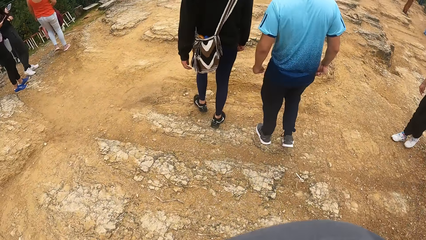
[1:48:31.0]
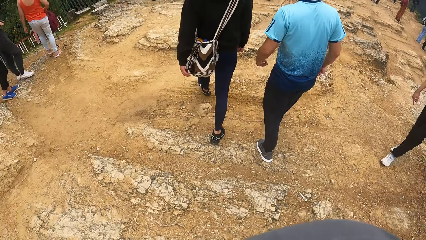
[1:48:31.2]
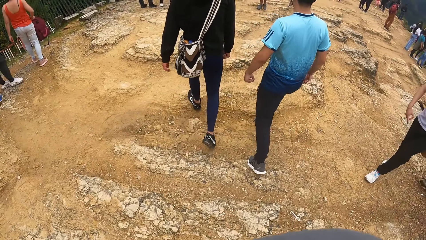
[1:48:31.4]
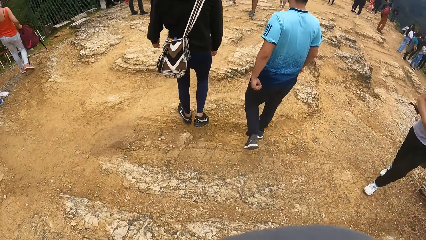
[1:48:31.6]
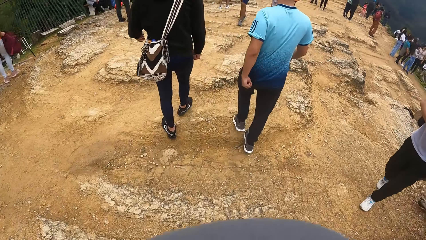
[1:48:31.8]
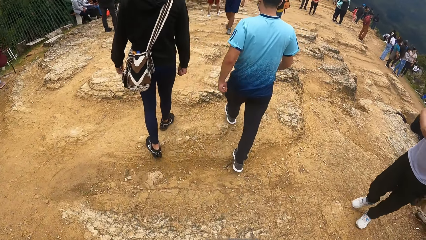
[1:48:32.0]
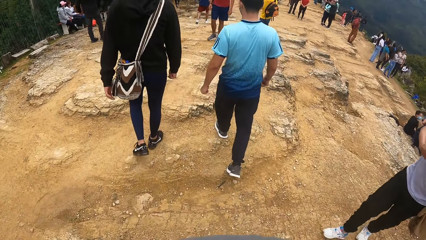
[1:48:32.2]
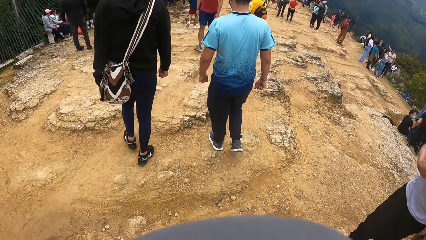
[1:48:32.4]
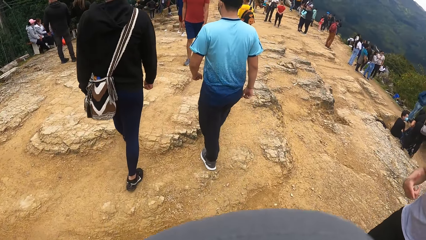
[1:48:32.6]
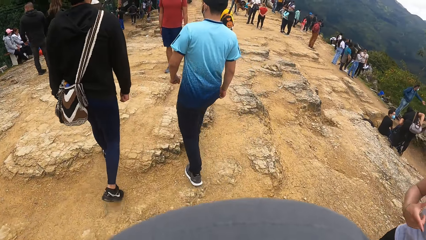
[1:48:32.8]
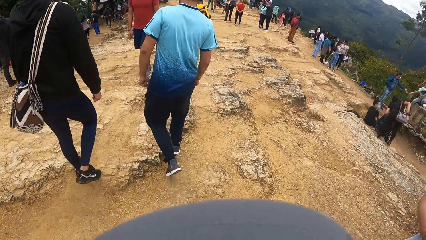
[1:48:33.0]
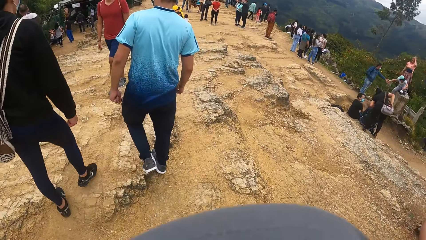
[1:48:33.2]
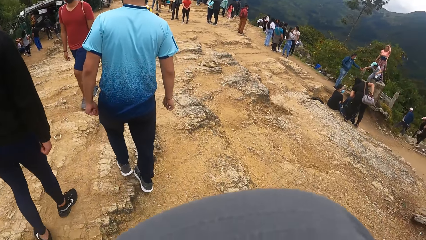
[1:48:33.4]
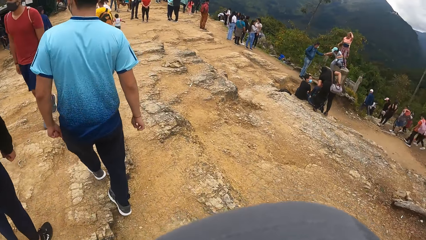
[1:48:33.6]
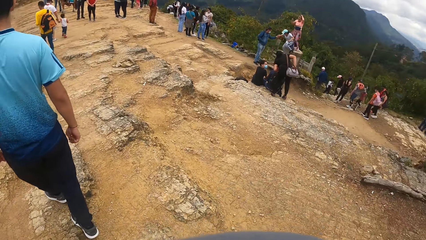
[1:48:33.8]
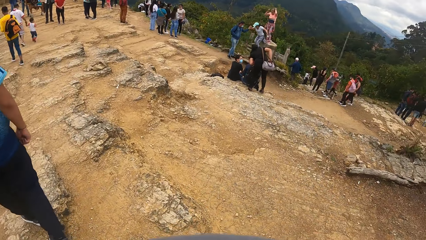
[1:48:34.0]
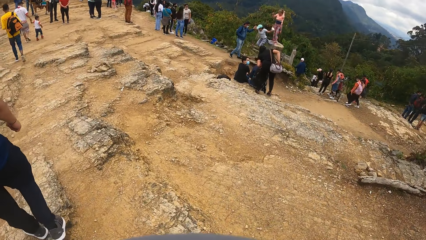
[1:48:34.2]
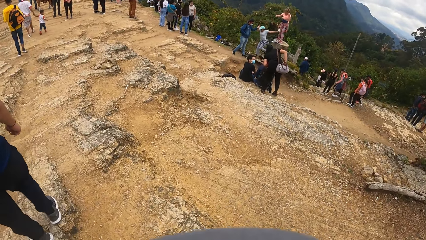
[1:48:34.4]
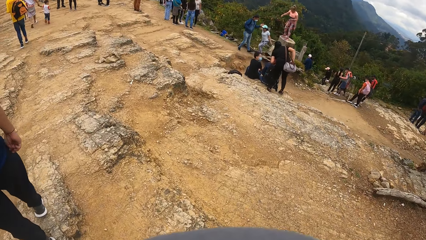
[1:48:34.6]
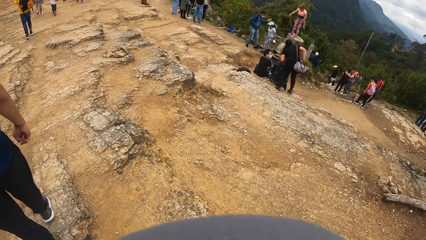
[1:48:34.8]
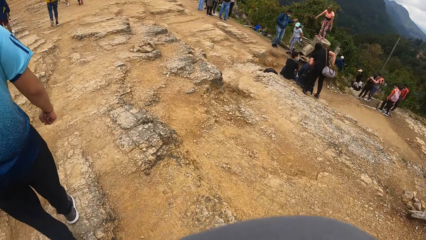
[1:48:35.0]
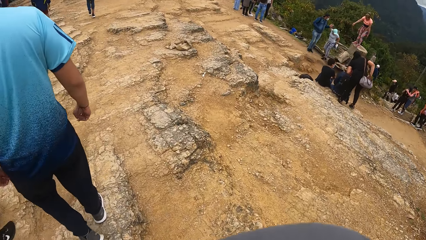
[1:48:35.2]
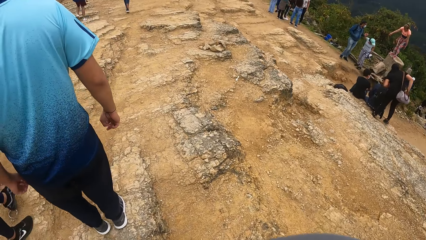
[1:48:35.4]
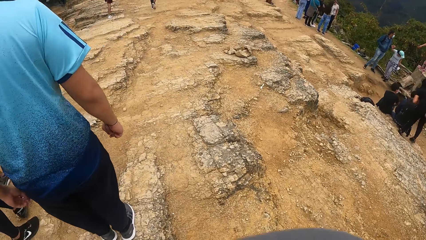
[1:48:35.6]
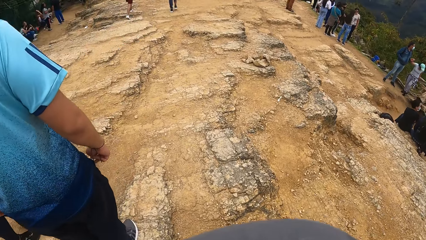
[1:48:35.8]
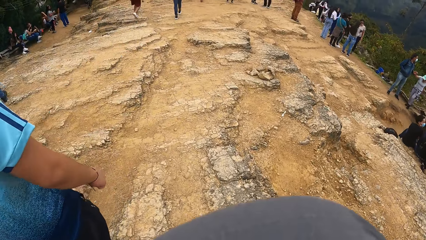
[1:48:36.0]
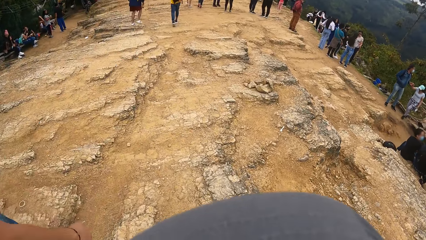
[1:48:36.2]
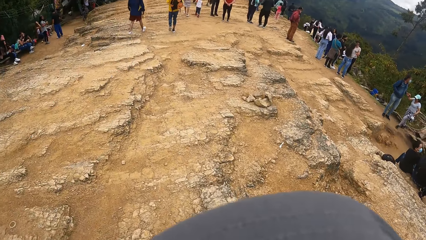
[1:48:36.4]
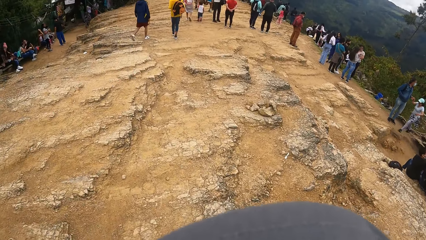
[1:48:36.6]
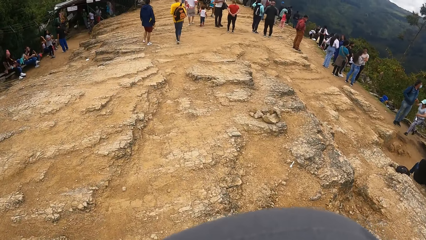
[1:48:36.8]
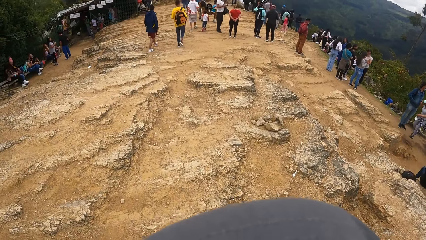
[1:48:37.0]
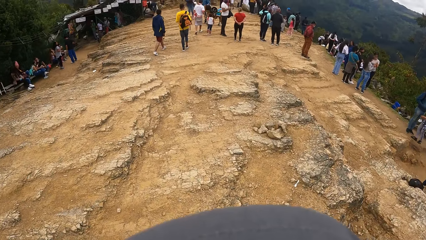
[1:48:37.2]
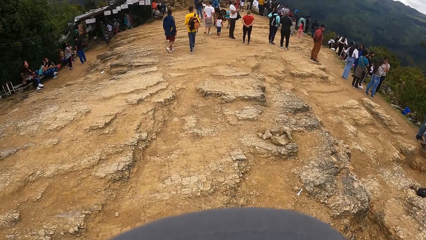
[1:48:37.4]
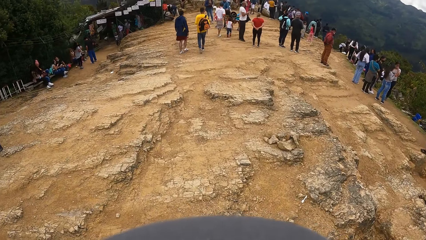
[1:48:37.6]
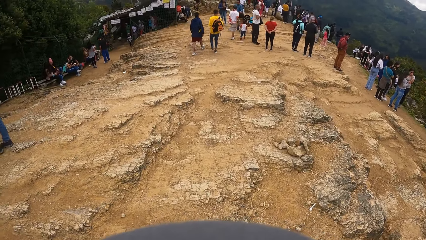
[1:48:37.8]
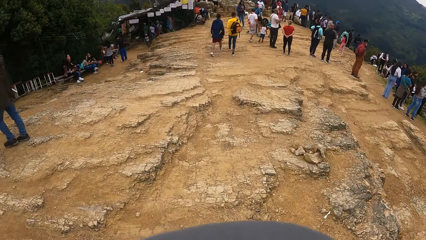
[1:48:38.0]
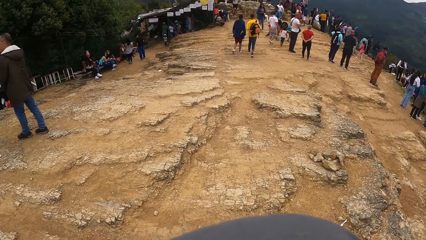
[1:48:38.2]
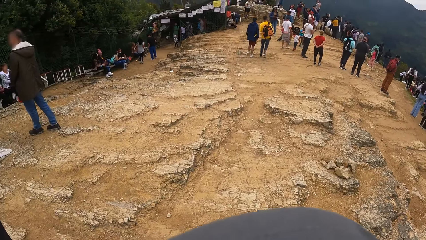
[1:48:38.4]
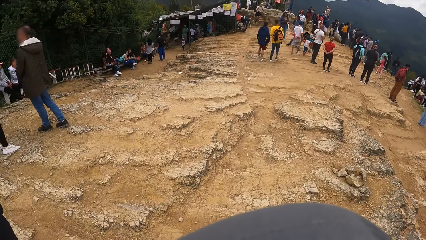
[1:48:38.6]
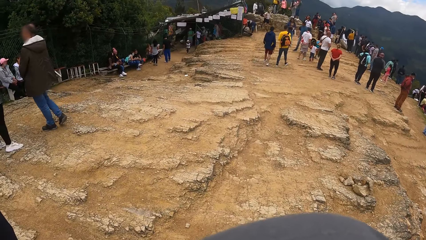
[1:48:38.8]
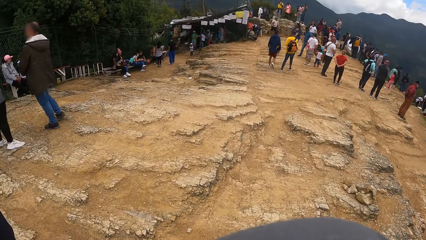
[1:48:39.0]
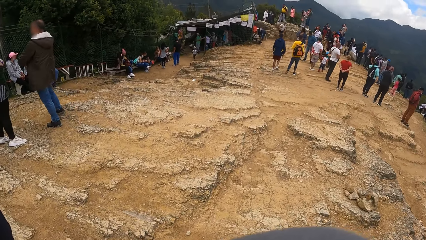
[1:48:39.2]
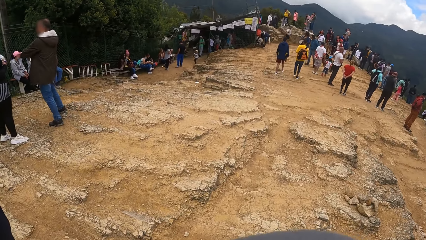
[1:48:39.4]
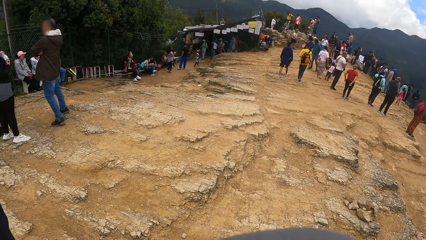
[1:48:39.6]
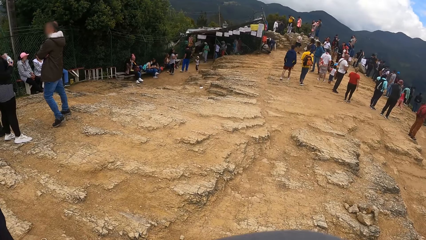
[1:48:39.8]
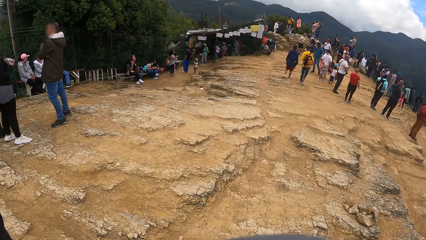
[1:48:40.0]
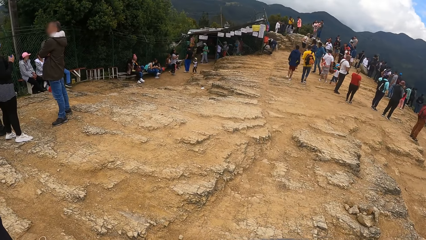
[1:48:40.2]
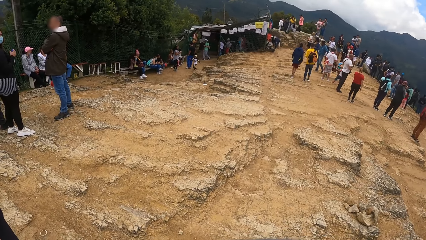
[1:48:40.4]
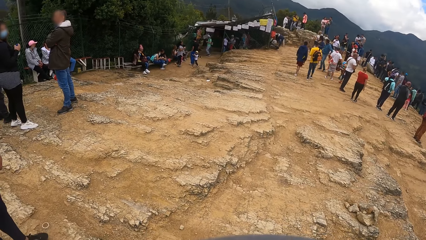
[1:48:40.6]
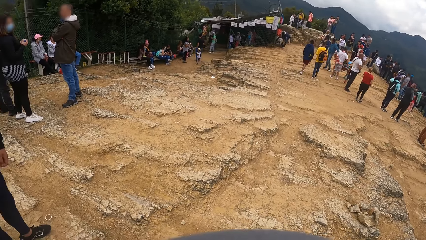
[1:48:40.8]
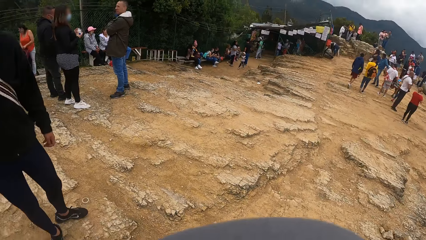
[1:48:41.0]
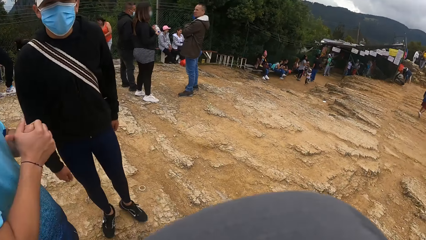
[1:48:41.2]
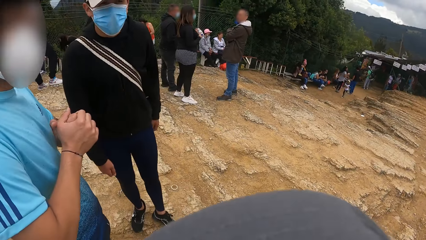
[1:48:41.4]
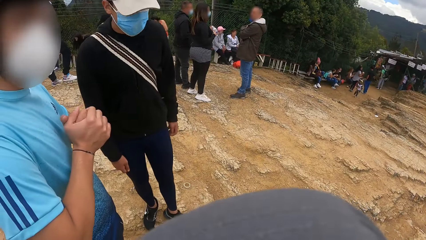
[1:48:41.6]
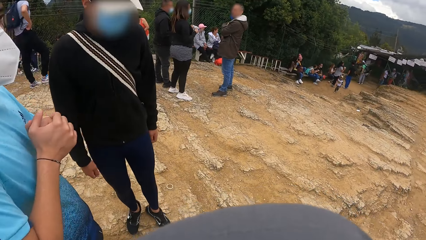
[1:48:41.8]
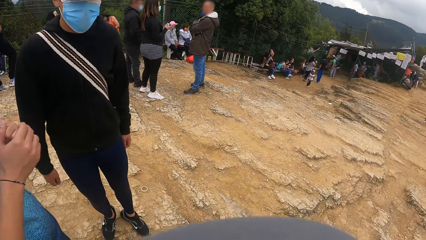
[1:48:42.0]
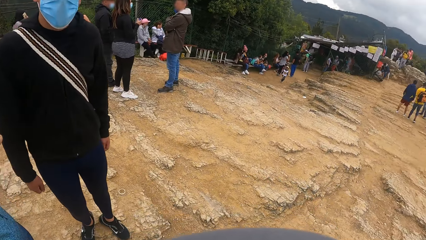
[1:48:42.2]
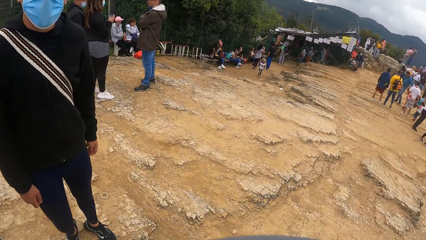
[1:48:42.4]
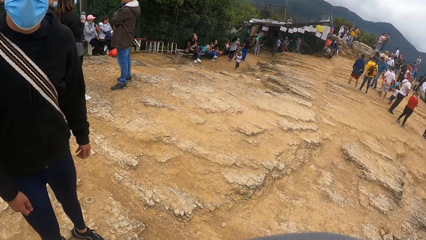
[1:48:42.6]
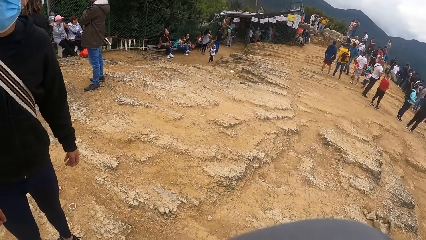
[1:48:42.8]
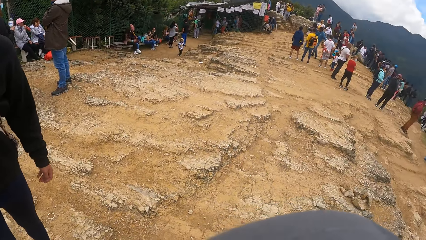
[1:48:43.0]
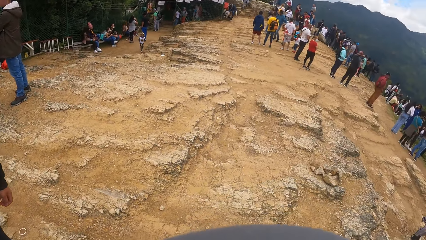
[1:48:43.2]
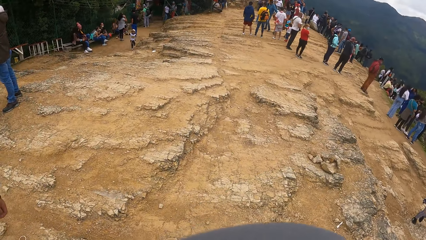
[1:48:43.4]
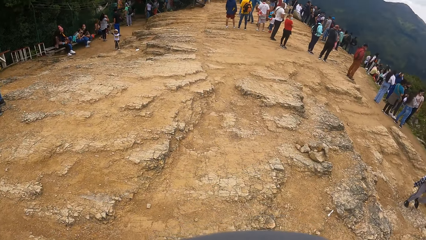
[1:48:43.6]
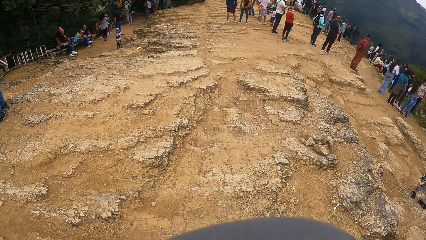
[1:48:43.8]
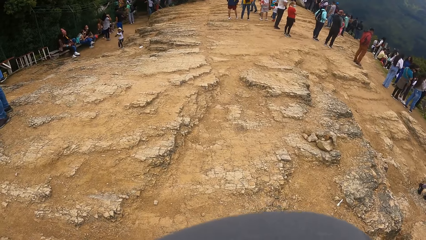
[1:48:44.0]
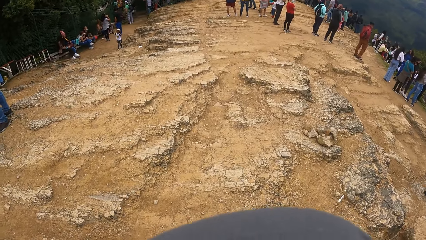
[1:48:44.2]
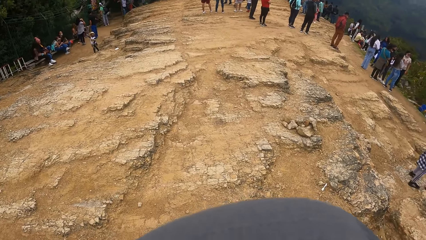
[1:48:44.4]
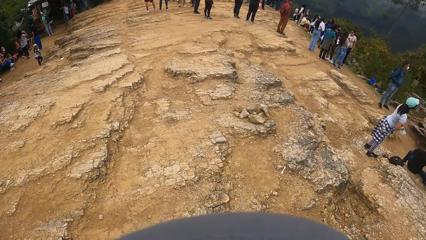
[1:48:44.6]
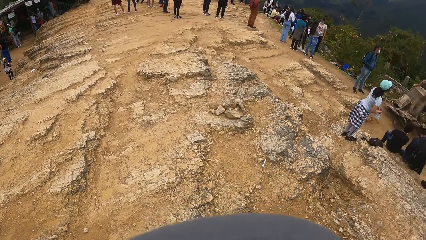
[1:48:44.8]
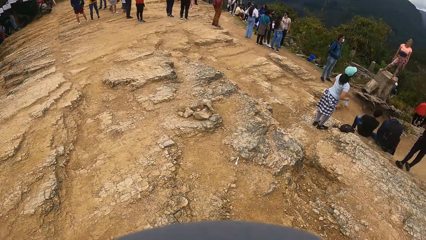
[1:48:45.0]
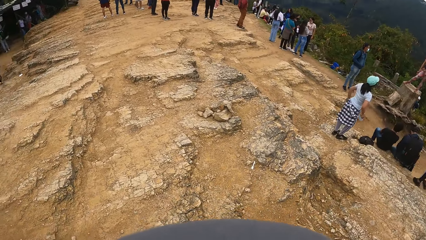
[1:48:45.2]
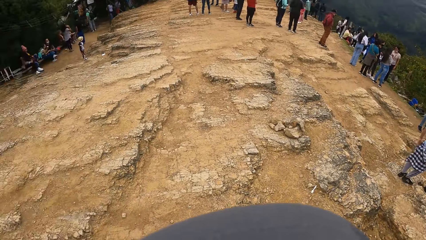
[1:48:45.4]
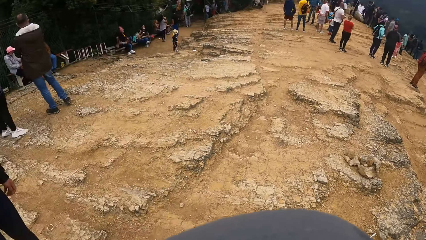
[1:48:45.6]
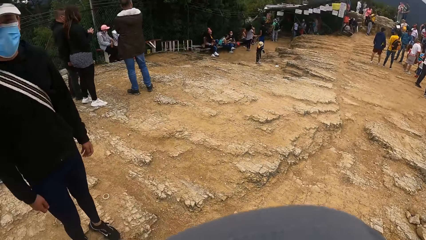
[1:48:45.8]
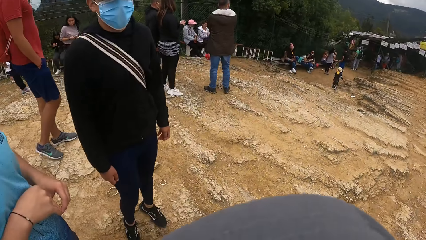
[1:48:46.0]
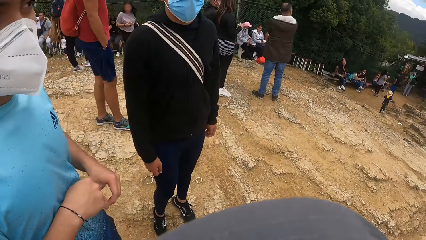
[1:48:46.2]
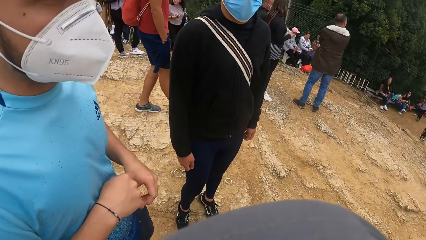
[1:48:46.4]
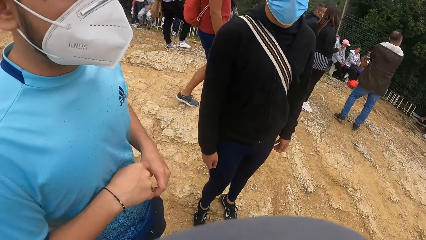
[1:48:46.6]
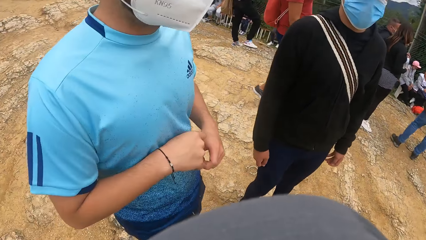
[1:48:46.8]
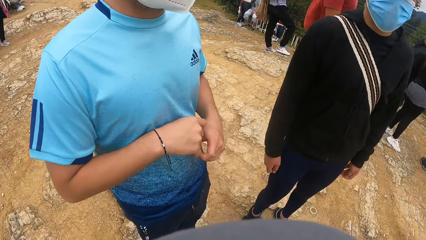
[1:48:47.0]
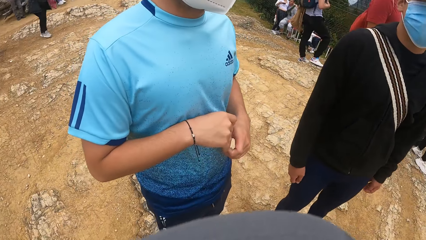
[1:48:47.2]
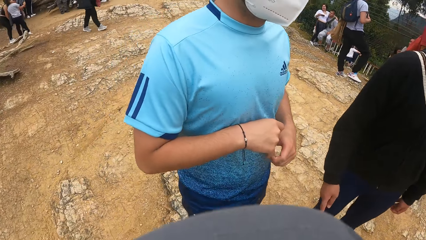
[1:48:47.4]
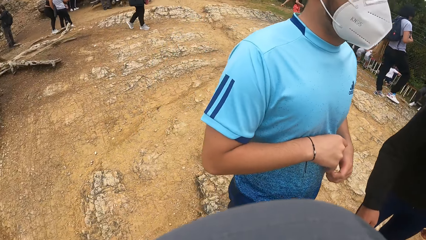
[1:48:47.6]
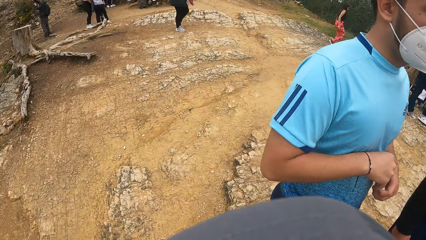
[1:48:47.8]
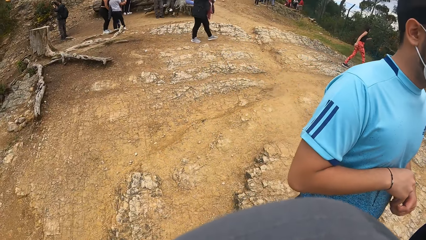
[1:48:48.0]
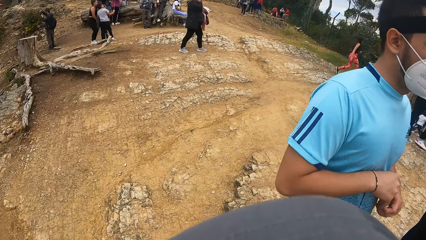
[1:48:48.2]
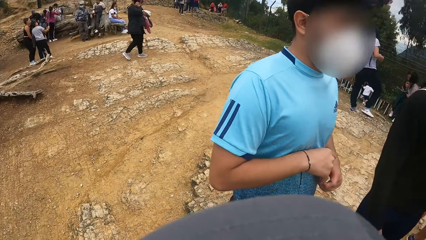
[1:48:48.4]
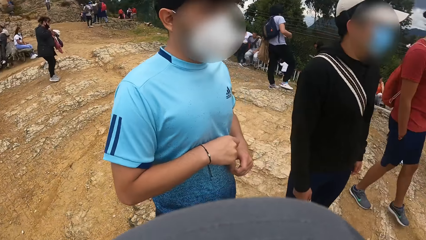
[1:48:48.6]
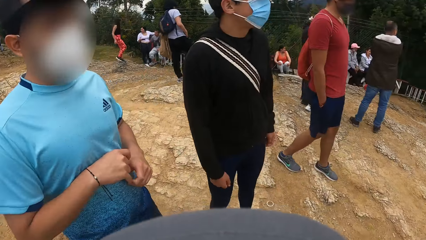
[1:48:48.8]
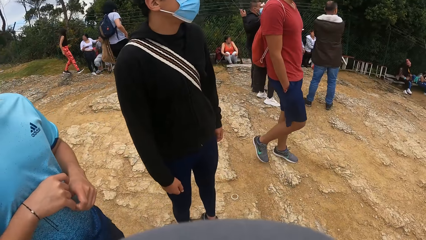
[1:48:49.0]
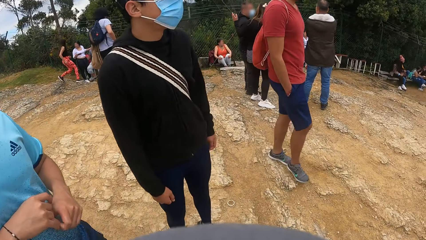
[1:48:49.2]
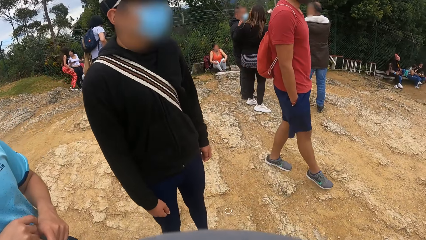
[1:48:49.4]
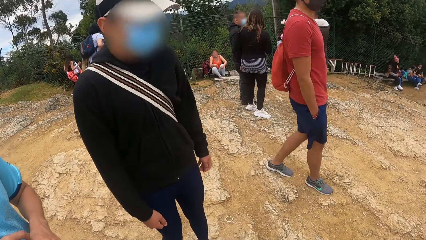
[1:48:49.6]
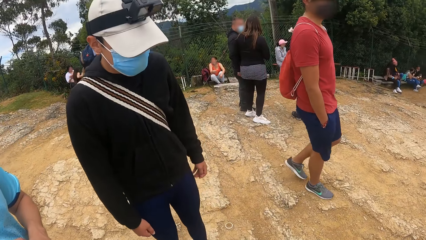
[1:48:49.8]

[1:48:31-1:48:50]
The camera wearer walks past a woman. They stand. They look around.
